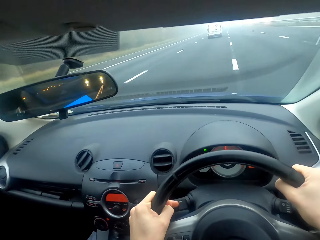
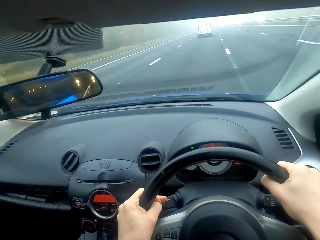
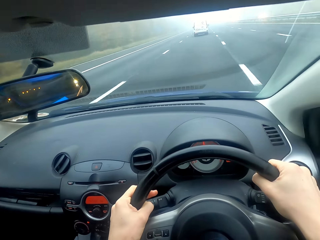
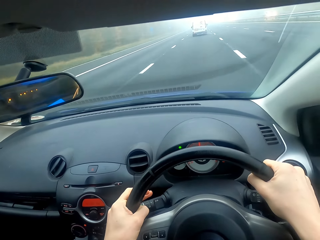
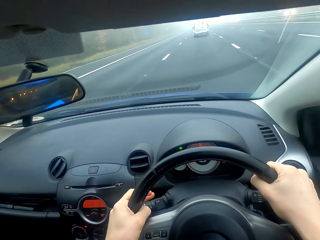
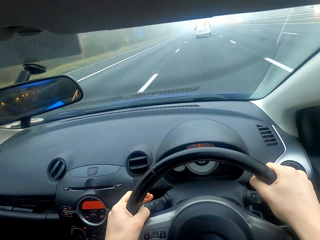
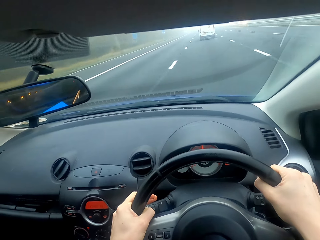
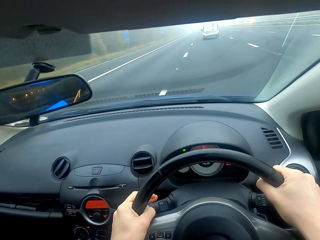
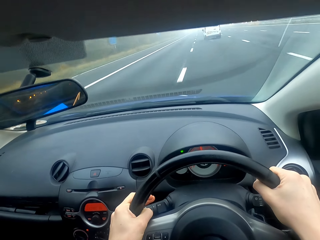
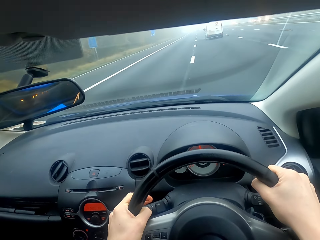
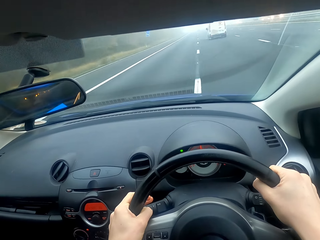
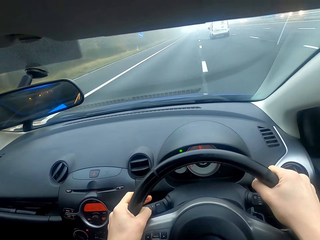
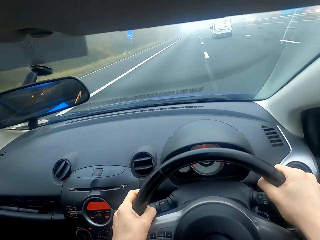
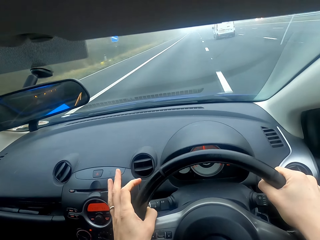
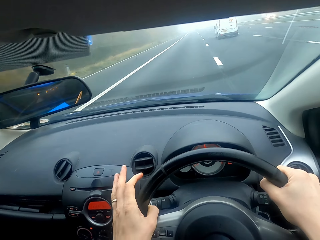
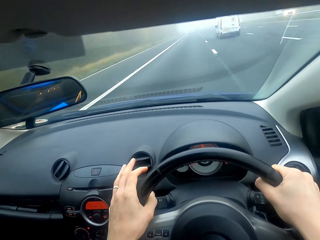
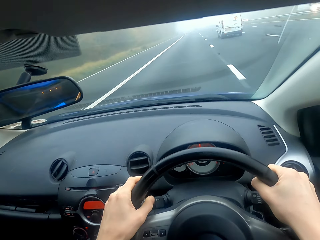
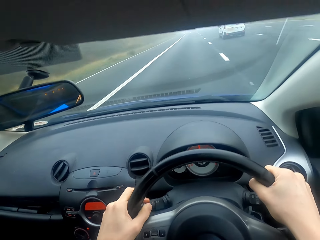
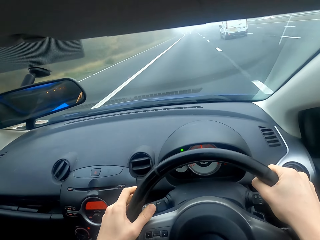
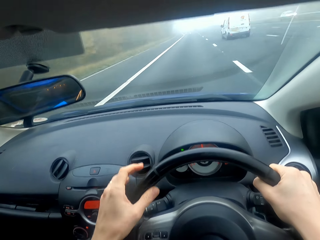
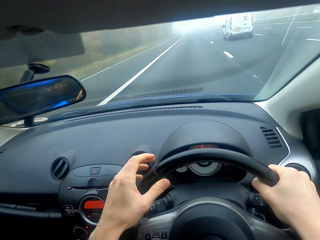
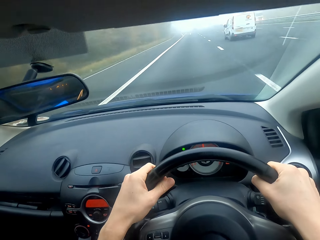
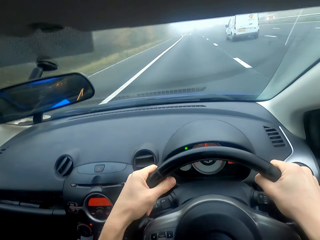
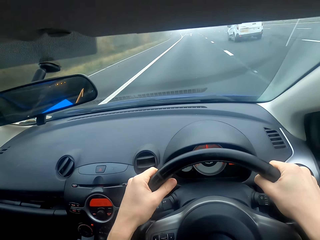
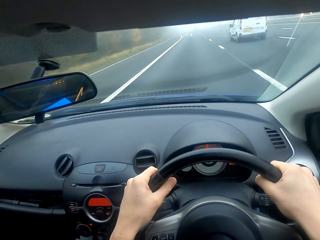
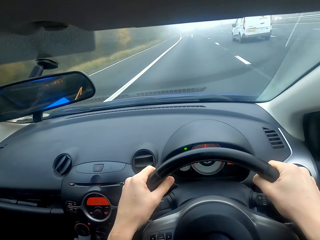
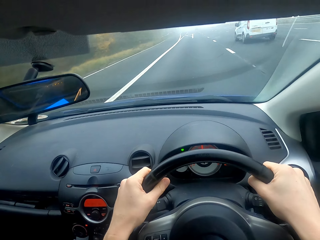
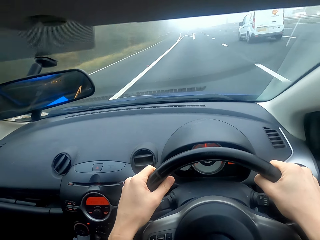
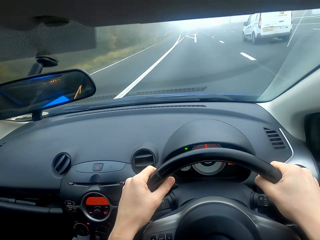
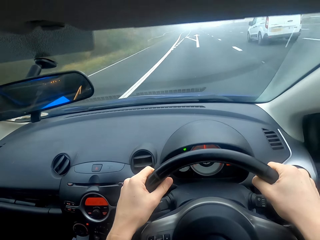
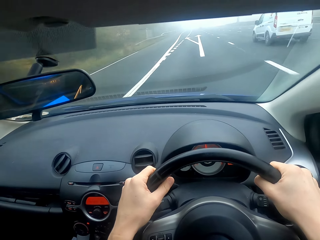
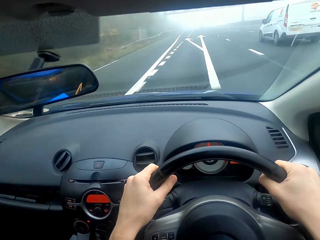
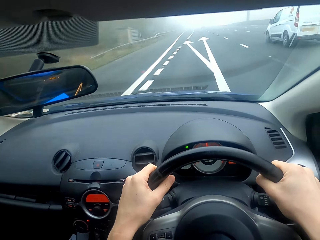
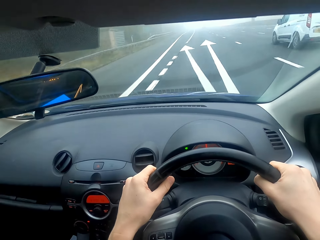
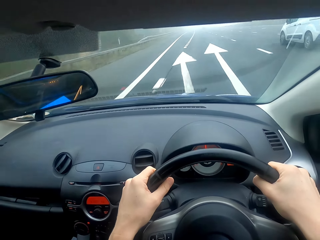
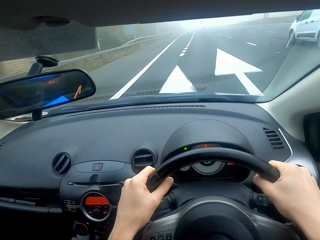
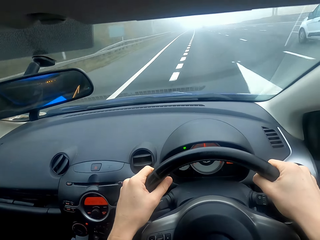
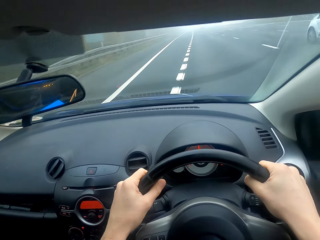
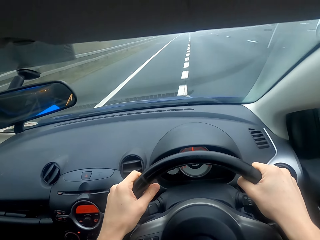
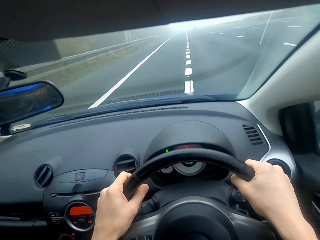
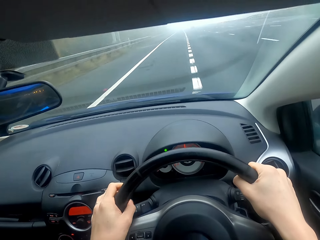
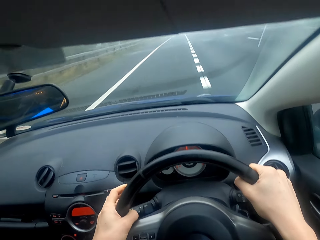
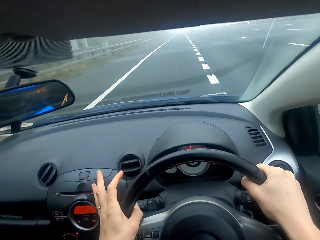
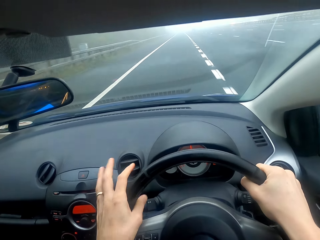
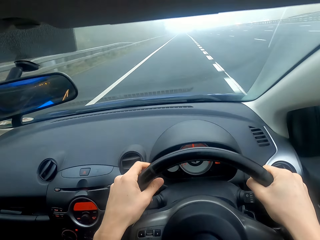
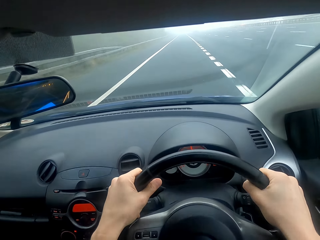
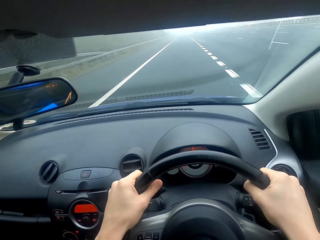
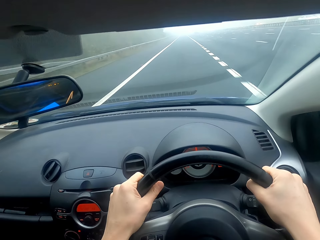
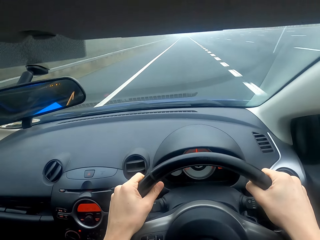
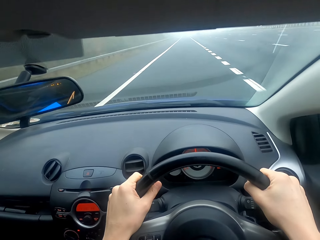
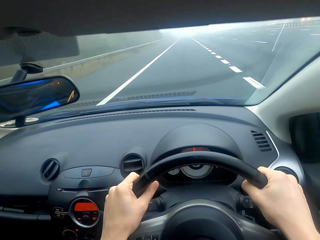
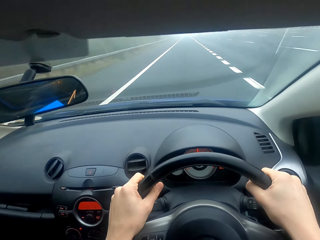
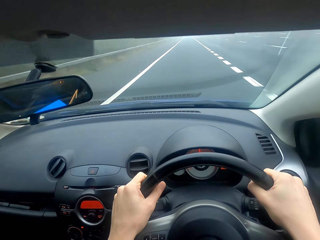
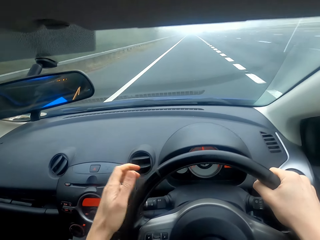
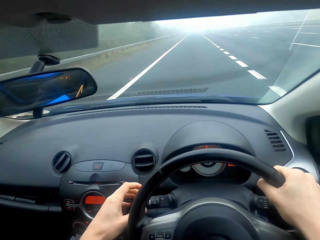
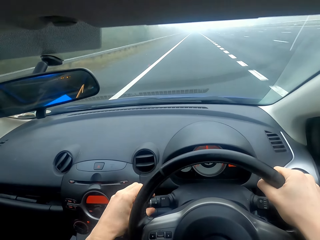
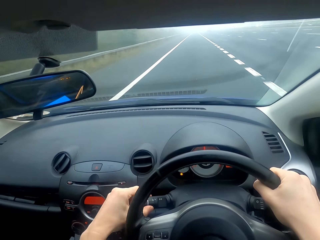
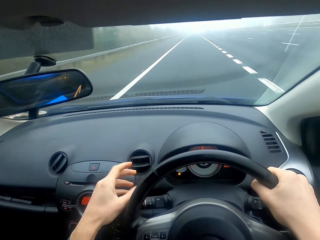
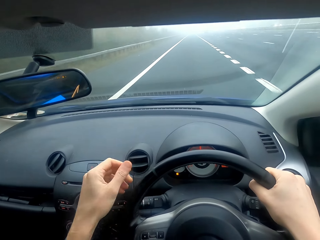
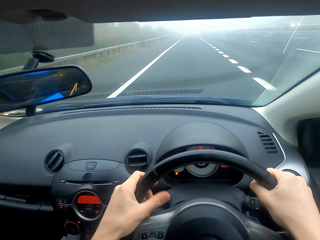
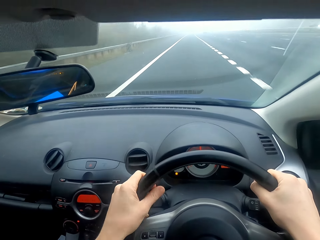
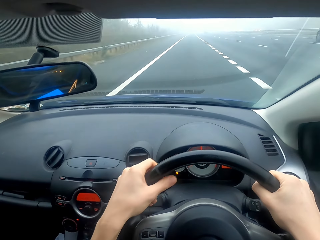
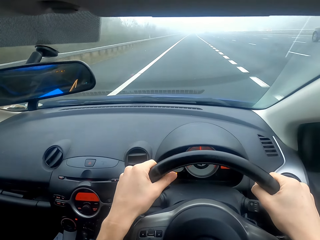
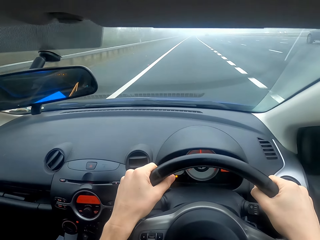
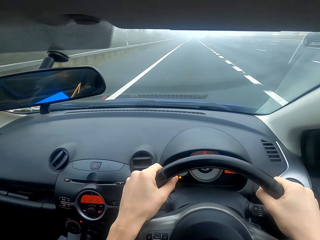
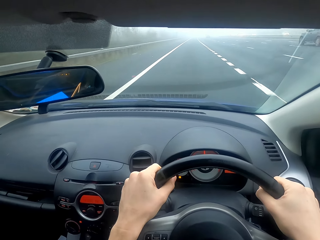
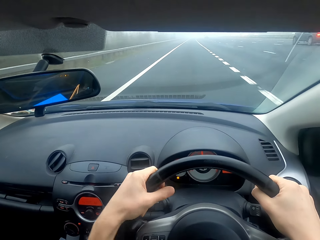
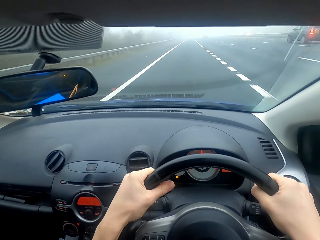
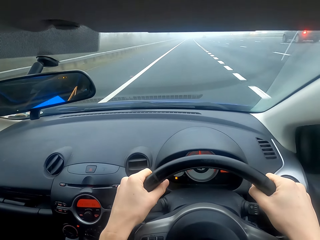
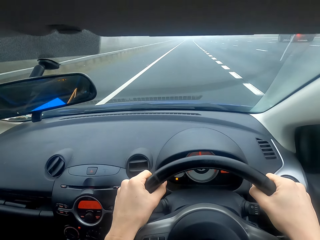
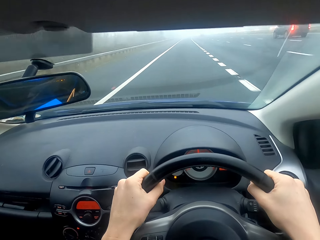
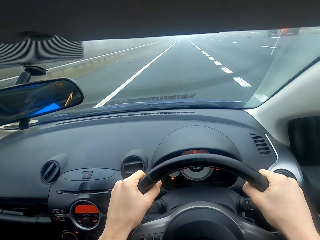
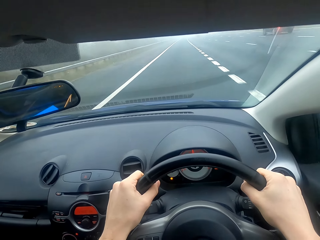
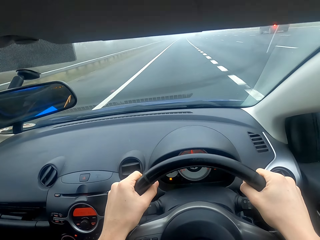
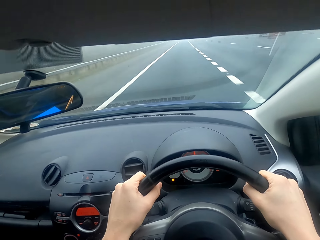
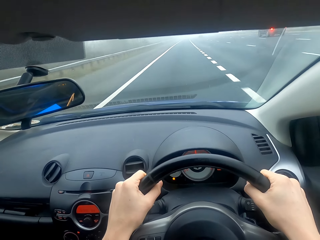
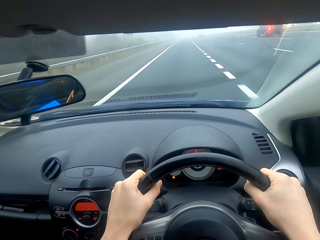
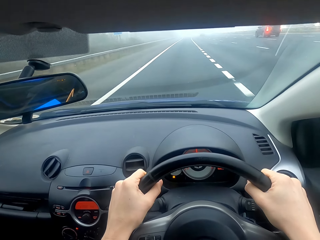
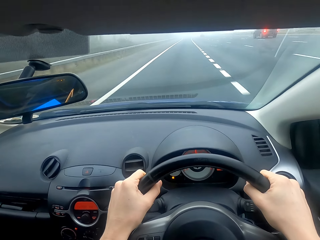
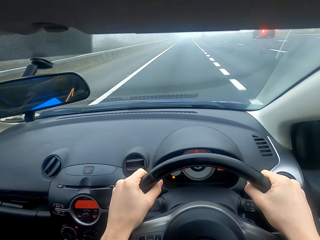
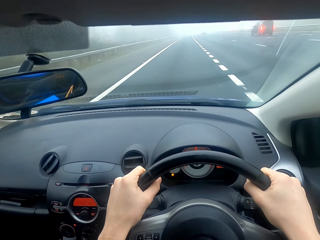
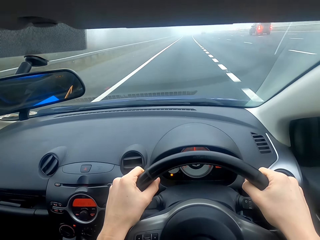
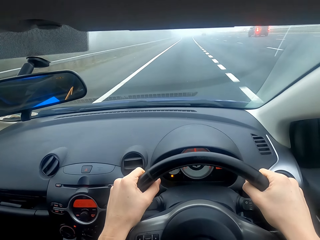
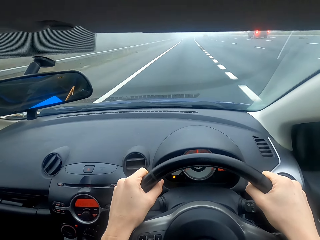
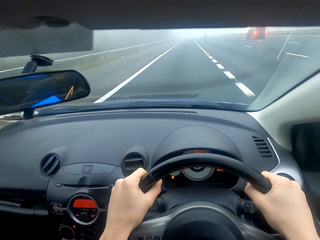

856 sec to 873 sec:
The camera wearer leaves the direction indicator button and drives the car. They press the indicator button and drive the car. They press the indicator button and drive the car.

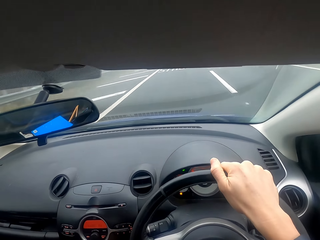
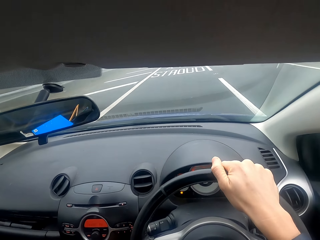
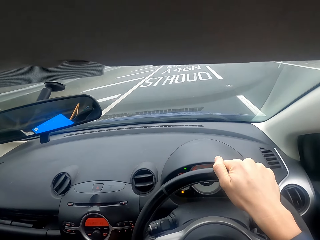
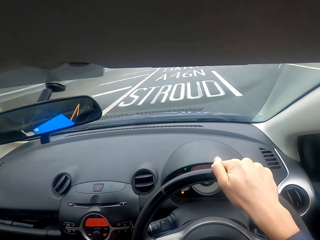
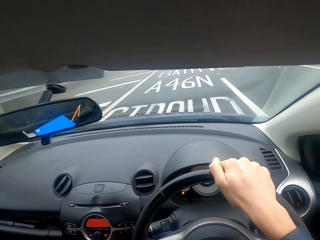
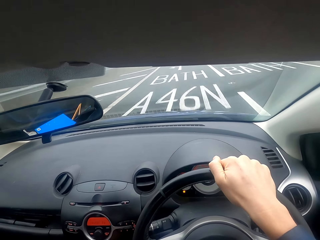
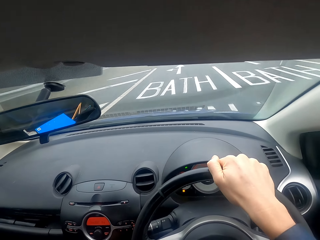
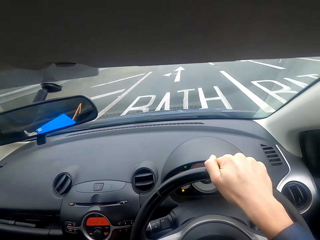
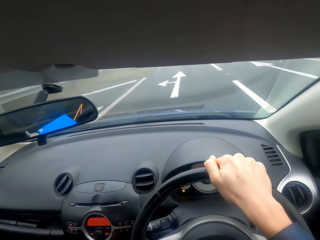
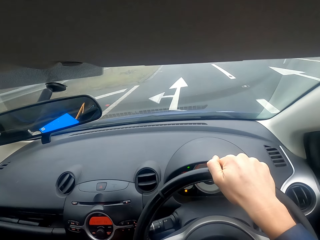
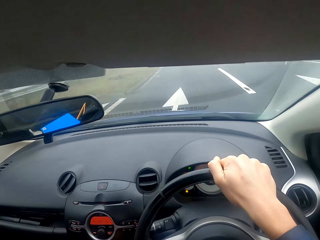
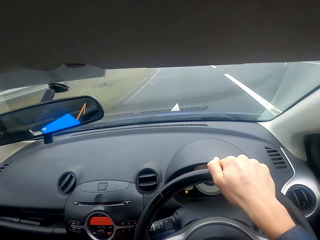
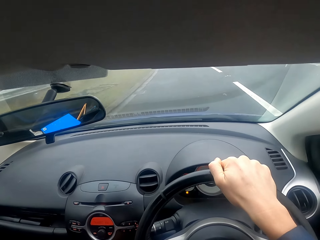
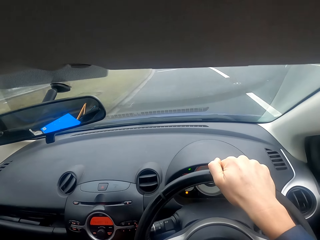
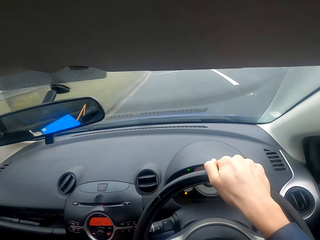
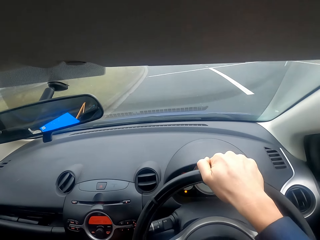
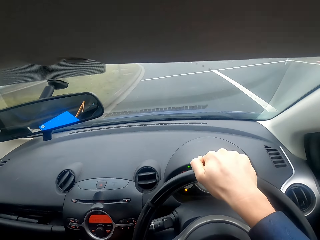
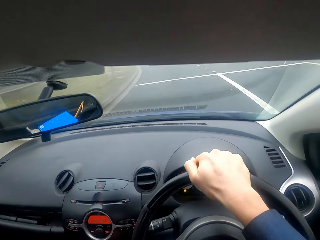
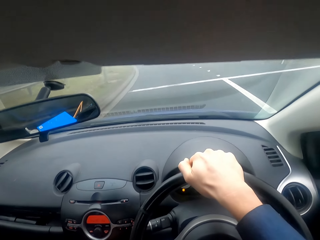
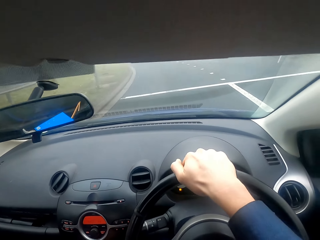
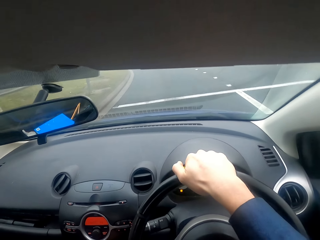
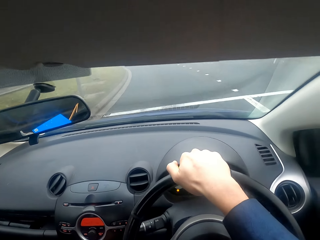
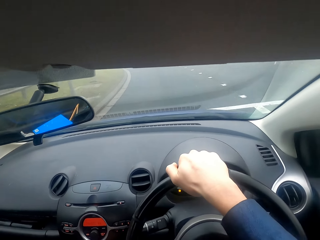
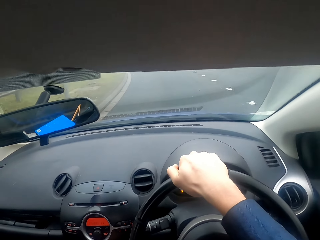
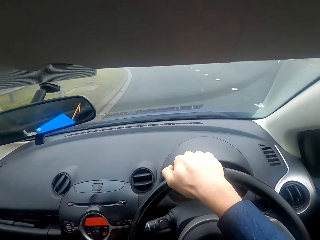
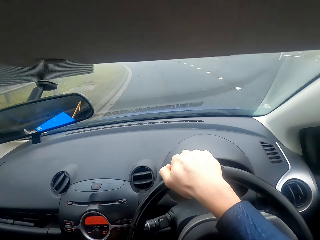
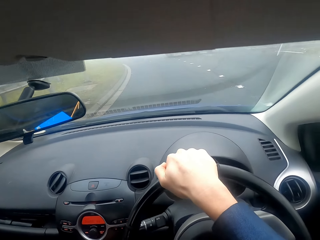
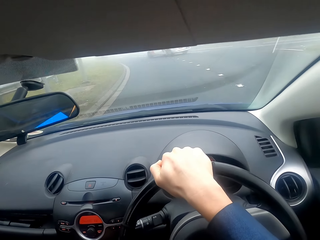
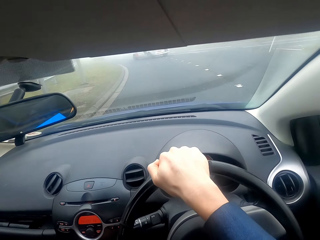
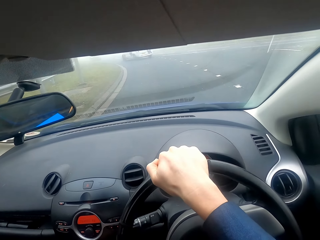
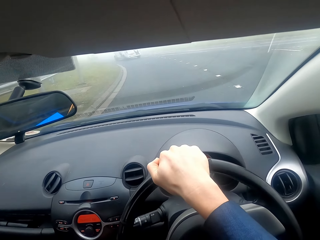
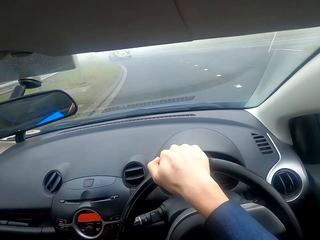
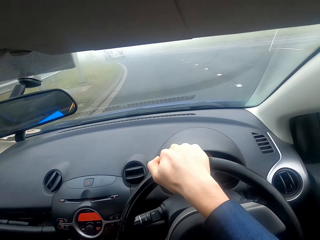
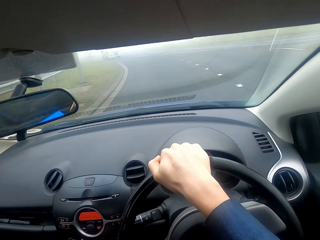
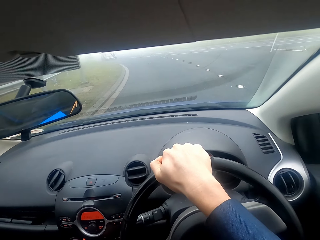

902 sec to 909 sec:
The camera wearer folds the left hand.
